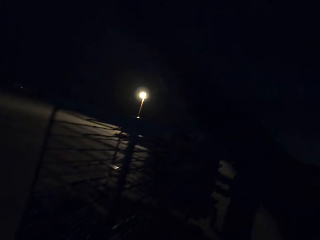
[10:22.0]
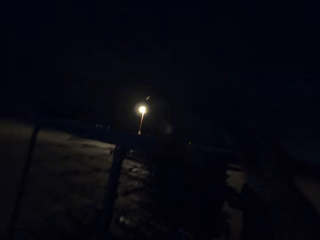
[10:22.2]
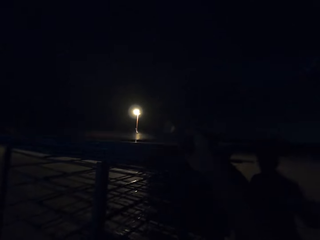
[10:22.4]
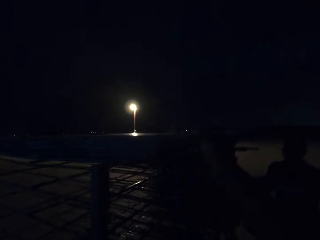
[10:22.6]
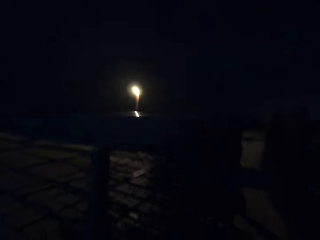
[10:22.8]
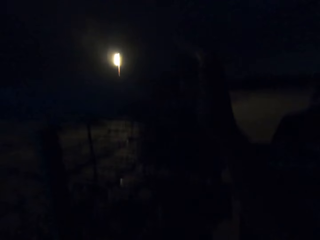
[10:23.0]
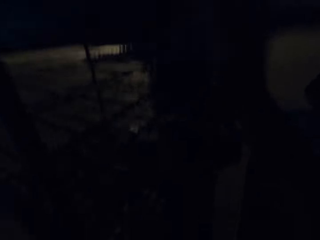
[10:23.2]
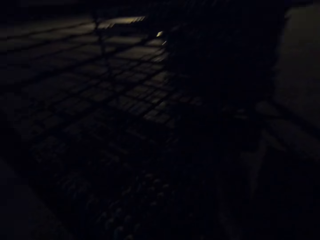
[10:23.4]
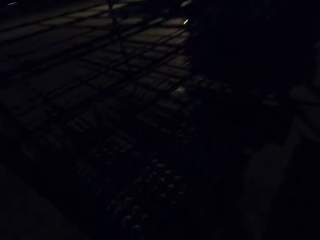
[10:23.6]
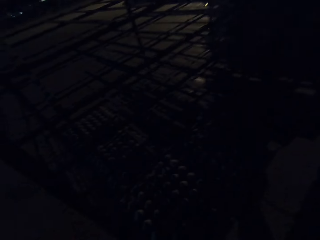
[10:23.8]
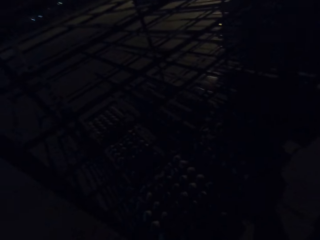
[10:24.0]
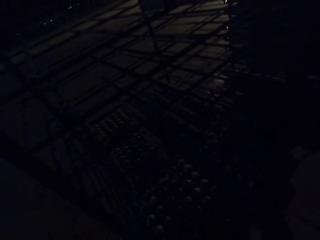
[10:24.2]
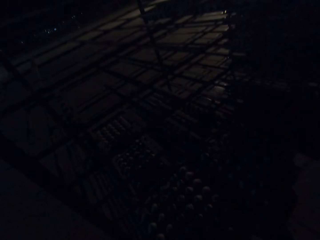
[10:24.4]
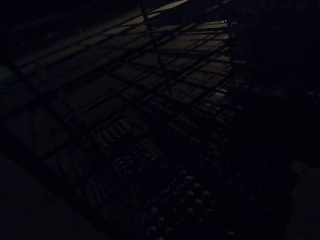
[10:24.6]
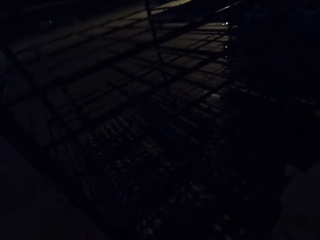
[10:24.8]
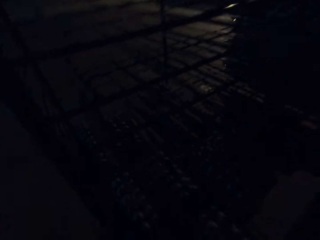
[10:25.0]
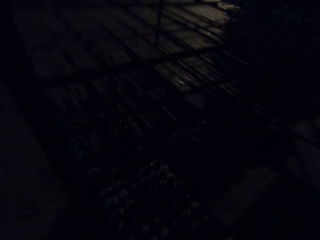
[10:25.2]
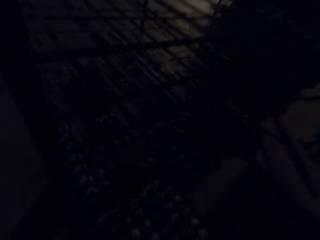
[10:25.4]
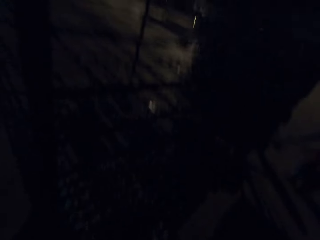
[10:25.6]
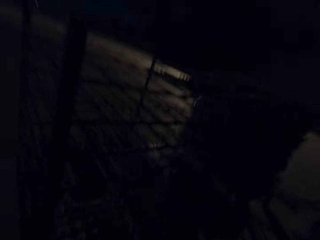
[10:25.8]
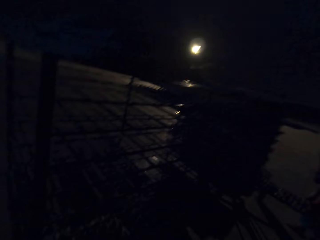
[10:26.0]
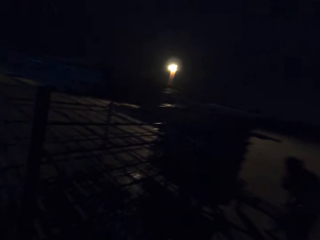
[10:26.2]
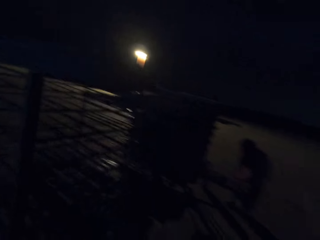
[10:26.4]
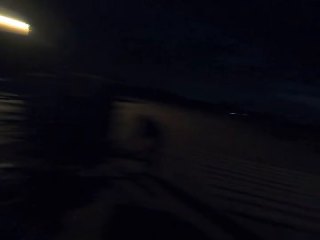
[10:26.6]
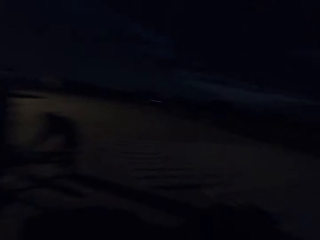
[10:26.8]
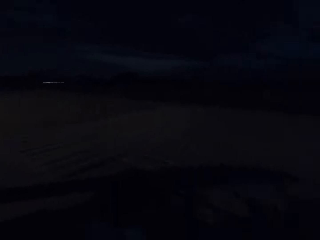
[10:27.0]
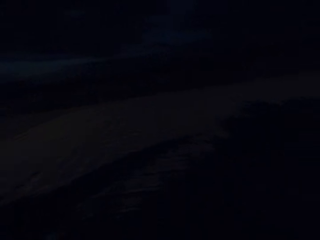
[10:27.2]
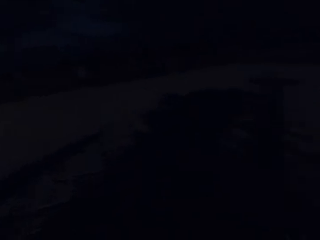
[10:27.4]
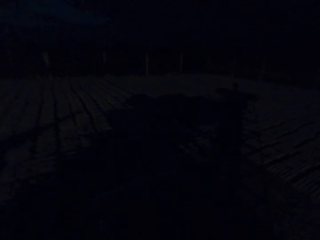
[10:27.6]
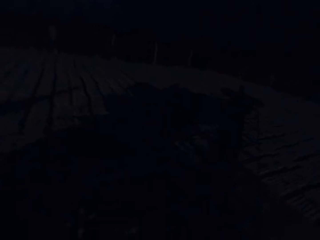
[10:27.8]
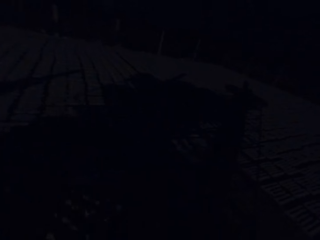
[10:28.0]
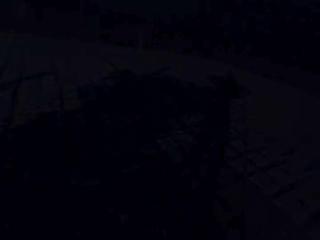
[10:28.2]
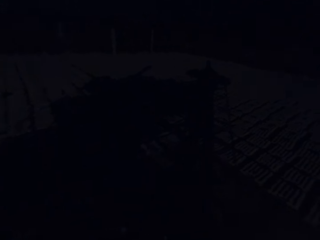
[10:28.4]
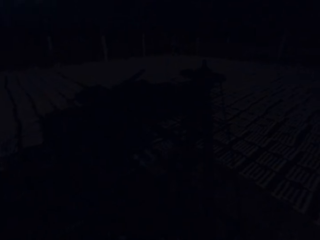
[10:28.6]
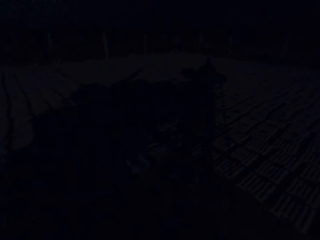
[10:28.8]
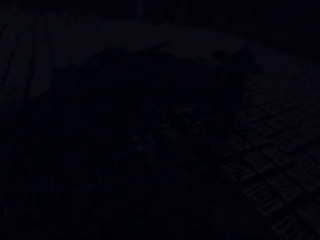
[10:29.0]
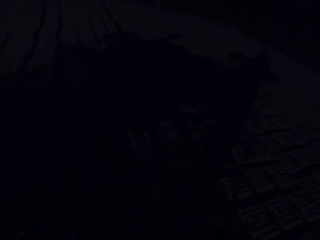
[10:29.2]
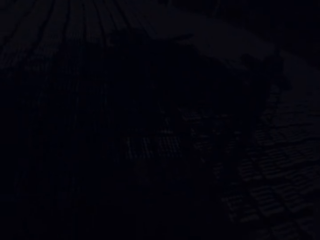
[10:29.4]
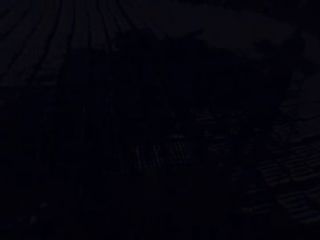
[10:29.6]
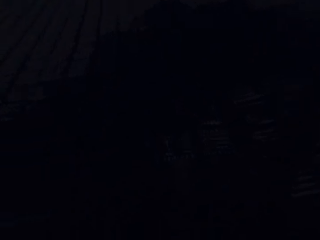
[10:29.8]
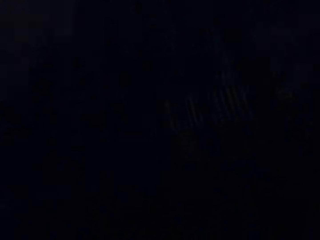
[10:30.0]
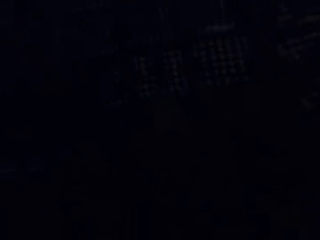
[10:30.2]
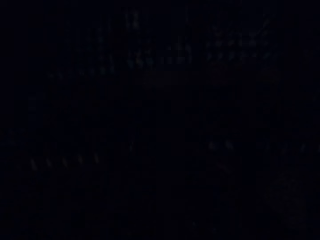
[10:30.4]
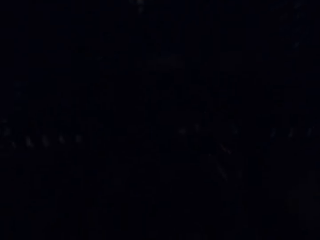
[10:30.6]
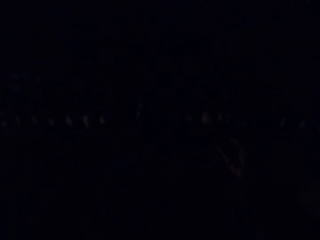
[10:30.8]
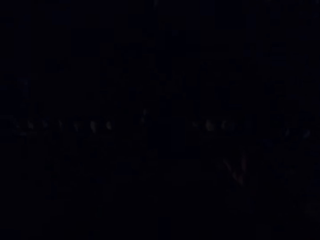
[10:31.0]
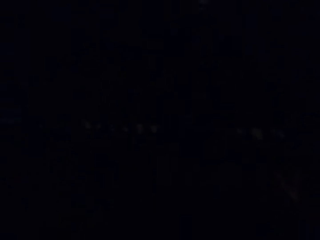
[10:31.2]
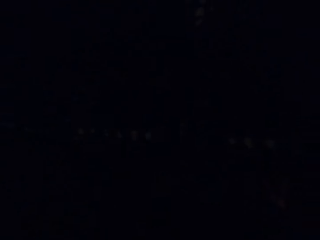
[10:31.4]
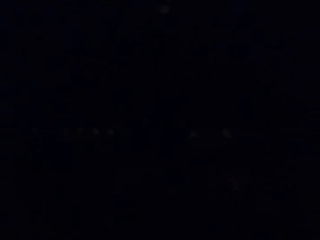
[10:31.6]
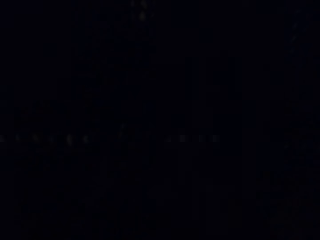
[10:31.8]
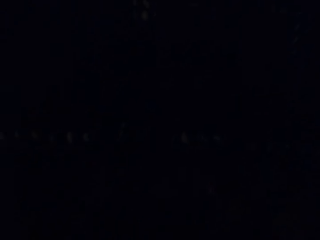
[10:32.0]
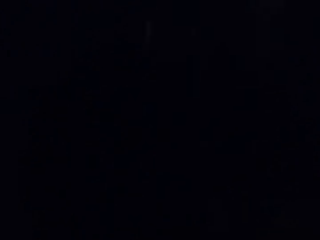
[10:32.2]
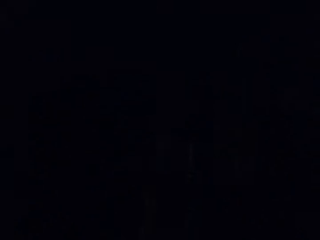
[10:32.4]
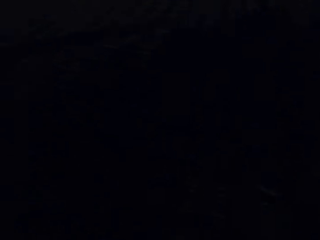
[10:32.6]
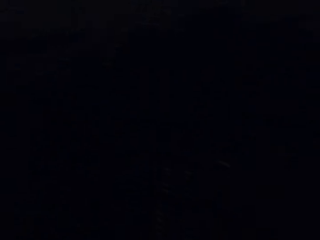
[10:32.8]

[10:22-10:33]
The camera wearer puts the egg tray on the shelf. They pick the egg tray on the shelf. They pull egg trays on the racks. They pull egg trays on the racks again. They walk around the field. They drop the egg trays.

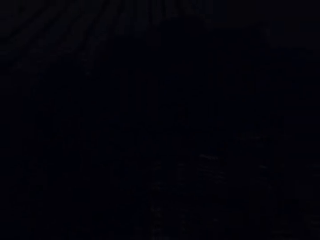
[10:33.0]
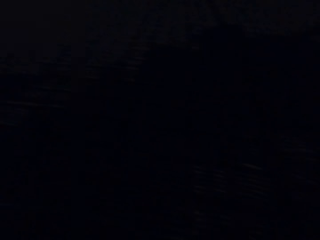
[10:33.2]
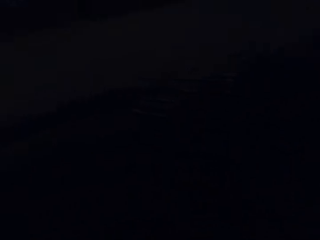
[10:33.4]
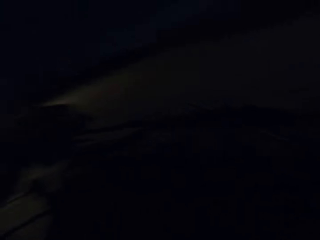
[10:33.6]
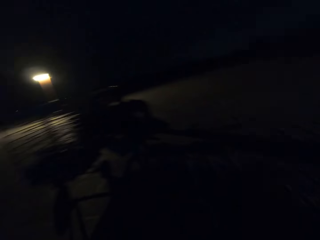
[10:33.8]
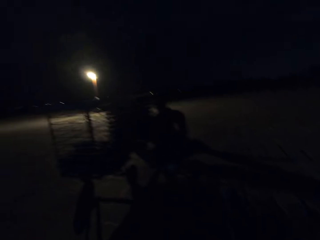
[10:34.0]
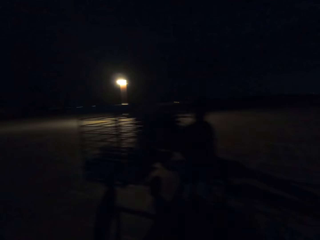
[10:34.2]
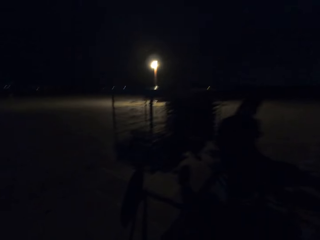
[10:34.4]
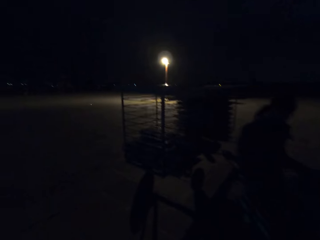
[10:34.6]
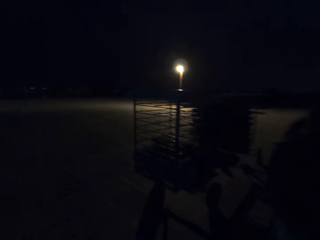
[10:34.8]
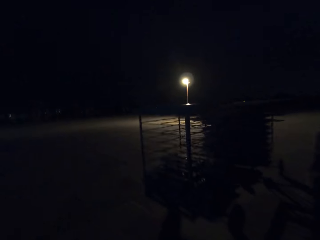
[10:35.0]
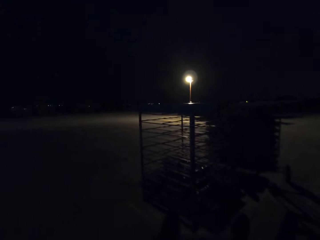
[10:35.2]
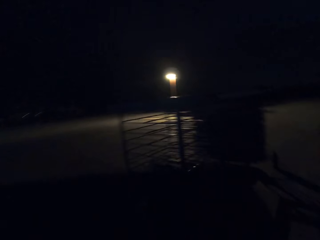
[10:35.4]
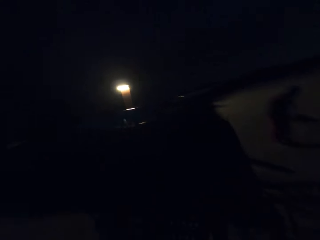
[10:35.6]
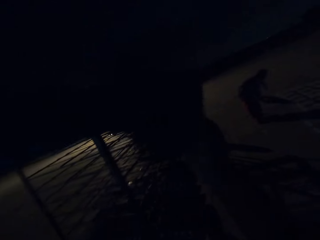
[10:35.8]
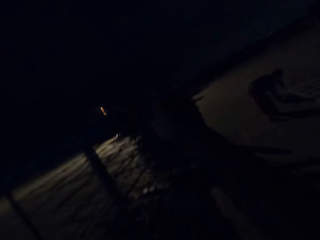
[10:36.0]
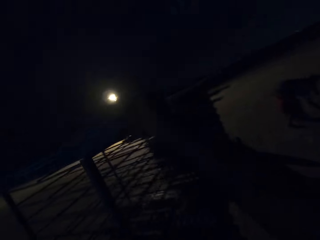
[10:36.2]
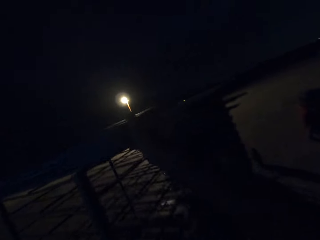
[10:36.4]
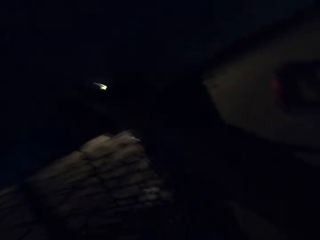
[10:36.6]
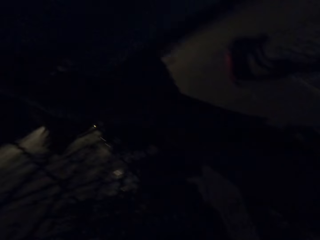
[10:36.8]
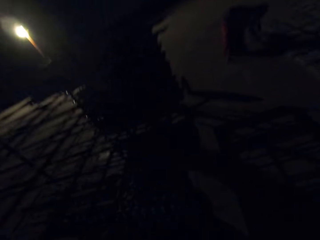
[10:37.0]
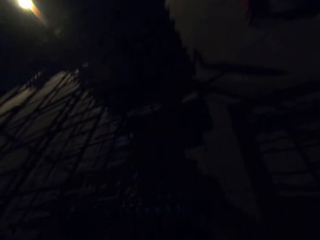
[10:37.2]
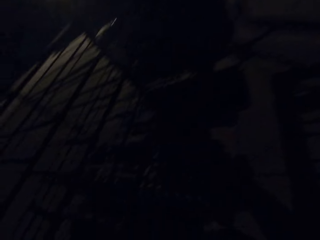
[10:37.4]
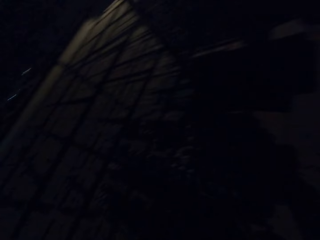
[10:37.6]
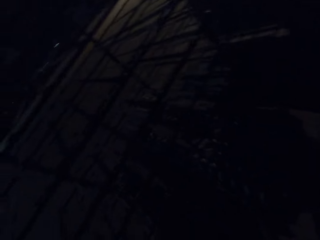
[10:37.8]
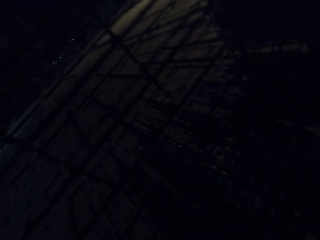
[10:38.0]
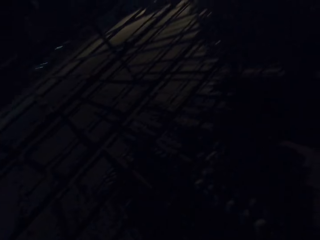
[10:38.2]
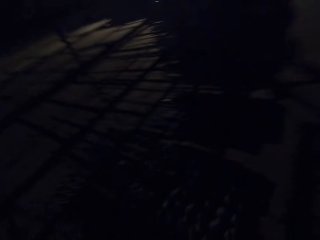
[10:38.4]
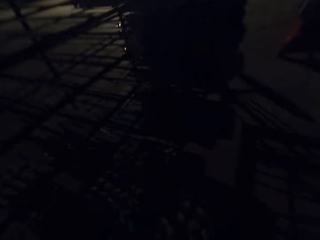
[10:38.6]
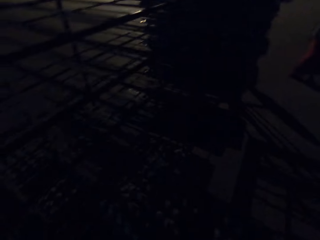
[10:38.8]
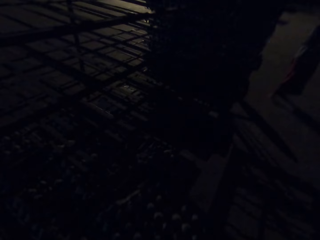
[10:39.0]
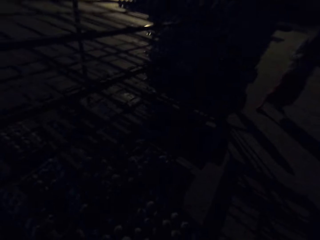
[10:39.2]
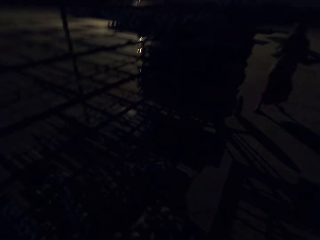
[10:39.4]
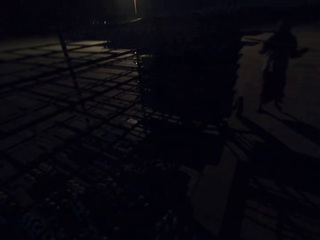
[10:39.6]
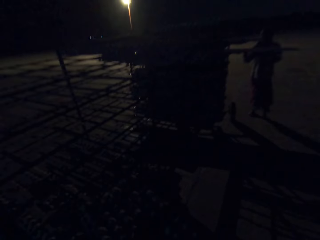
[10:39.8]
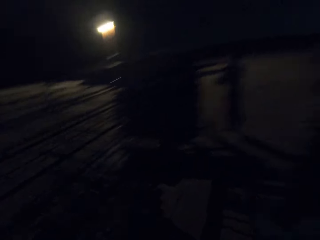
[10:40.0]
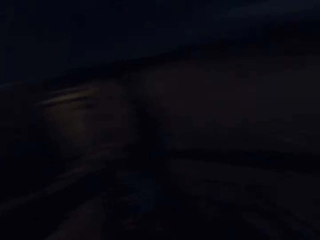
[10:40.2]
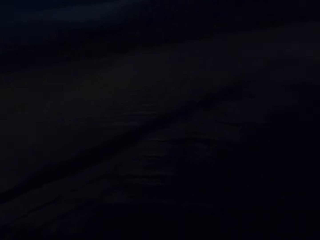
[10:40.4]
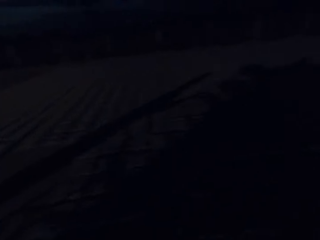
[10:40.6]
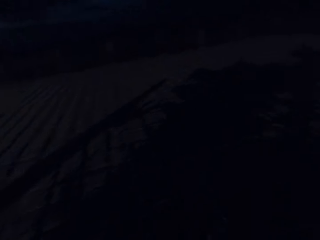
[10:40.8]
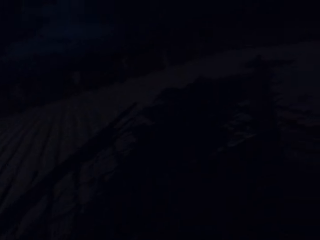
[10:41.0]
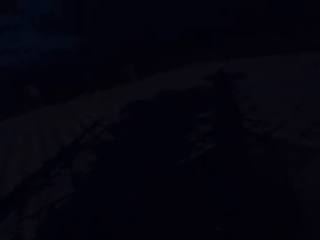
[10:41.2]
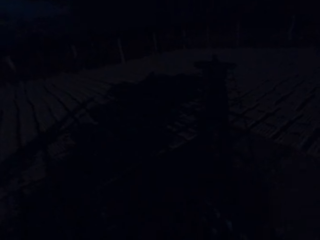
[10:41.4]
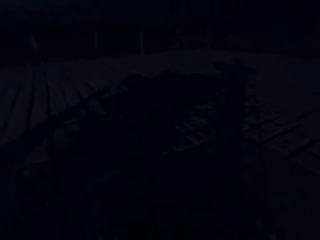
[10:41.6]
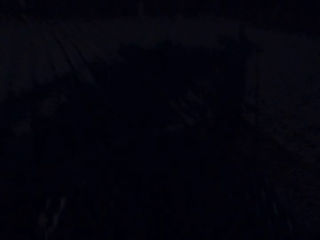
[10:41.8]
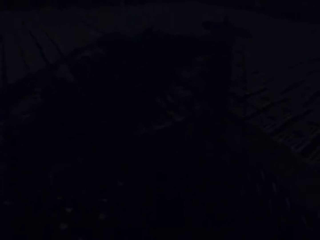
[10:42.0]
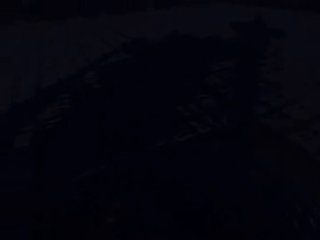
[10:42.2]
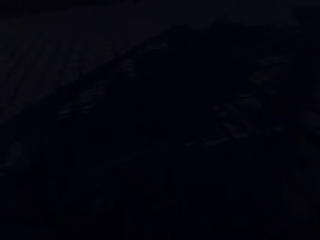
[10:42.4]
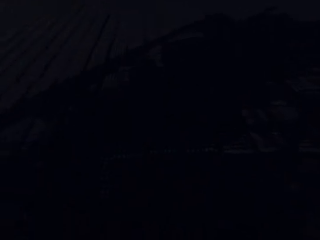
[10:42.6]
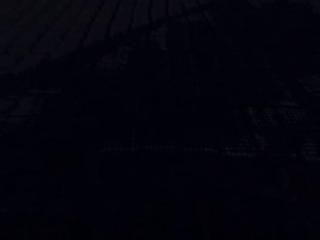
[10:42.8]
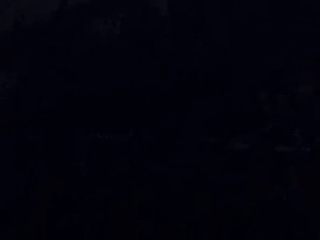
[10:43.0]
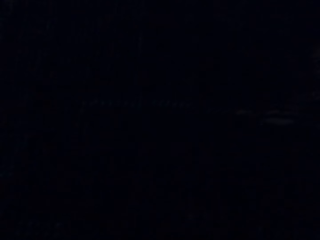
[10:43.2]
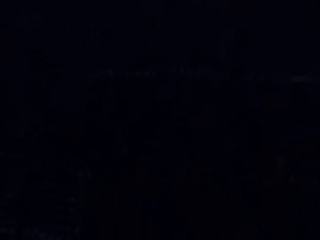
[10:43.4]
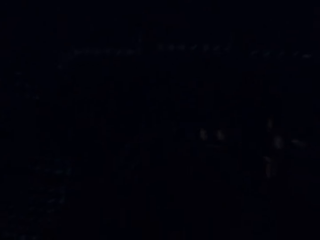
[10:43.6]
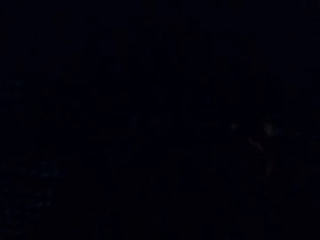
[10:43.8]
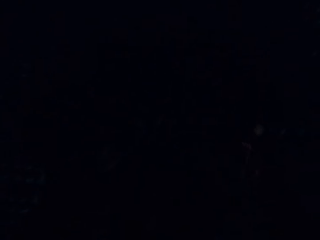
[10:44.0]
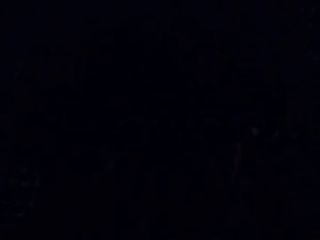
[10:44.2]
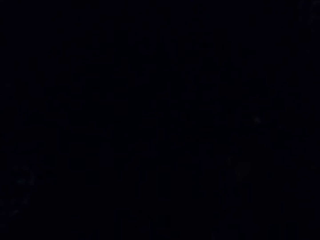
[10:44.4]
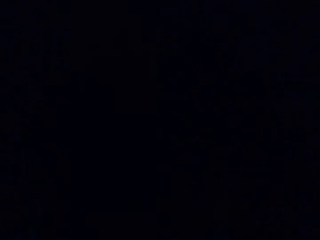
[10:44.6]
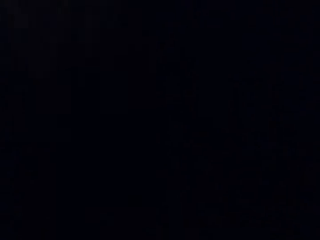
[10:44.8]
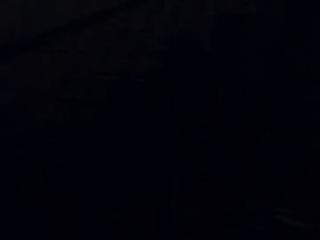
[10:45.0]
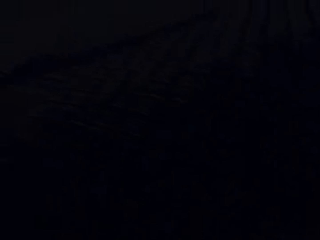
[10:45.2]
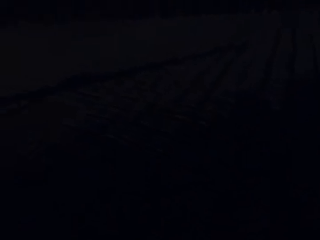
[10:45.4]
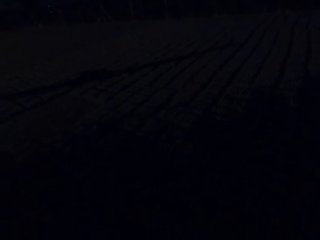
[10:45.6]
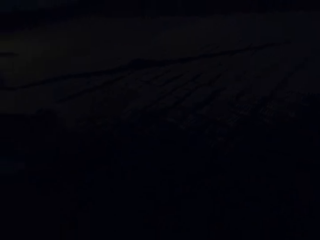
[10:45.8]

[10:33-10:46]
The camera wearer walks around the field. They put the egg tray on the shelf. They pull egg trays on the racks. They pick the egg tray on the shelf. They walk around the field. They drop the egg trays.
